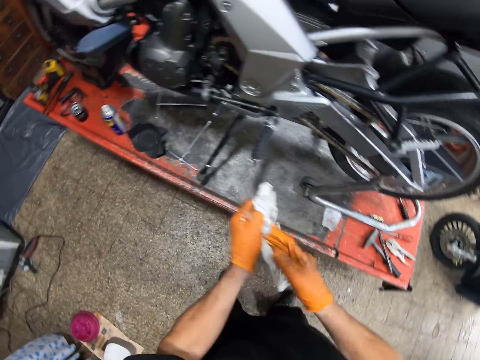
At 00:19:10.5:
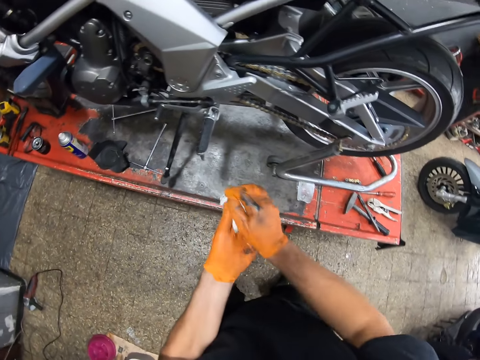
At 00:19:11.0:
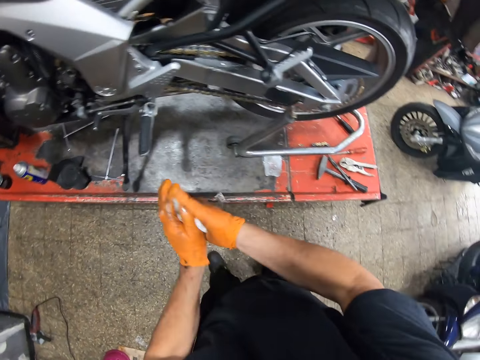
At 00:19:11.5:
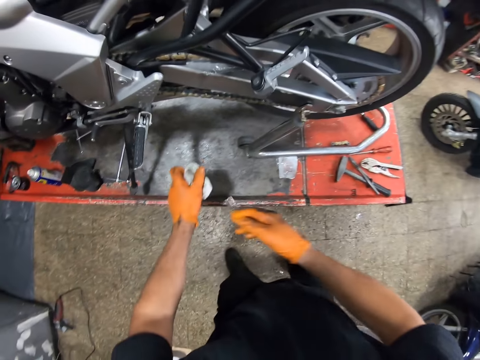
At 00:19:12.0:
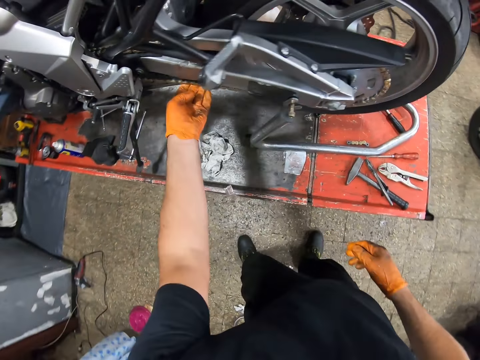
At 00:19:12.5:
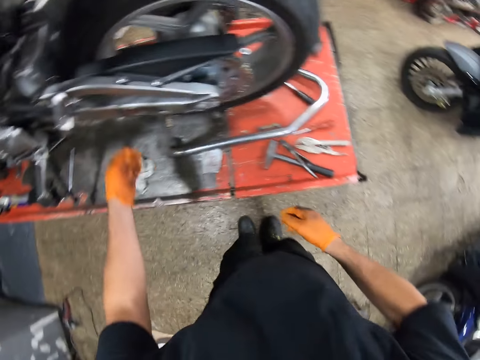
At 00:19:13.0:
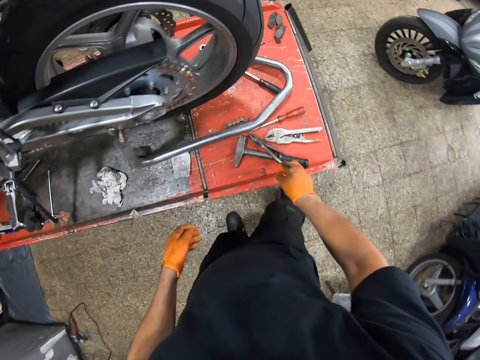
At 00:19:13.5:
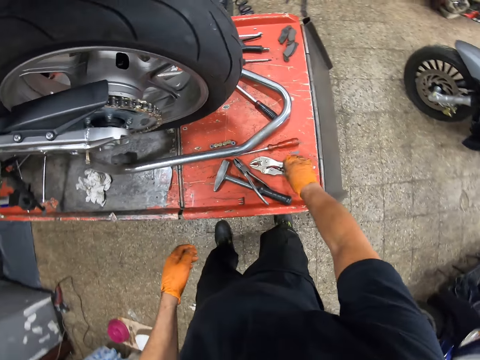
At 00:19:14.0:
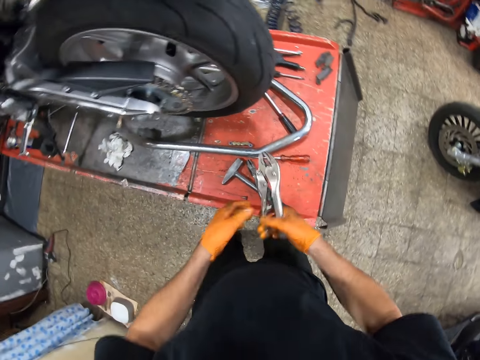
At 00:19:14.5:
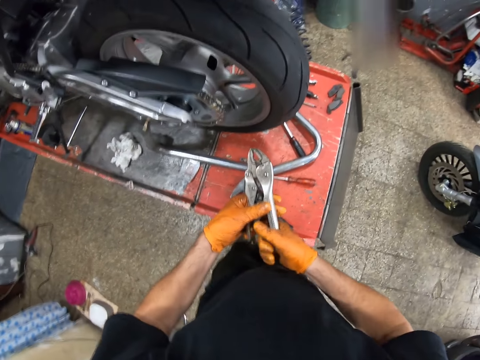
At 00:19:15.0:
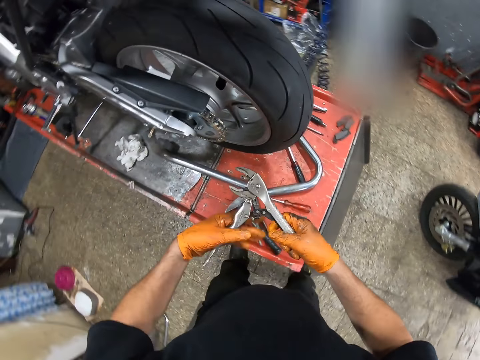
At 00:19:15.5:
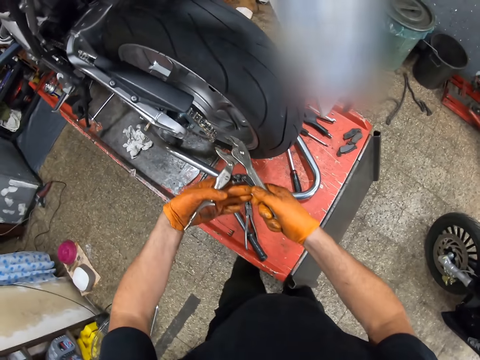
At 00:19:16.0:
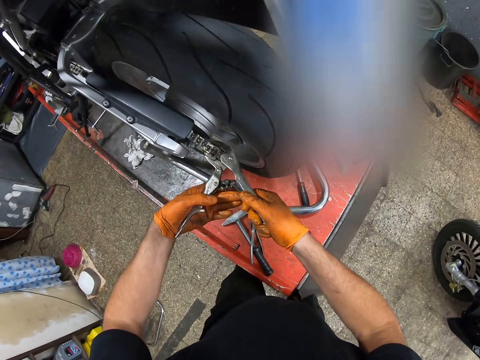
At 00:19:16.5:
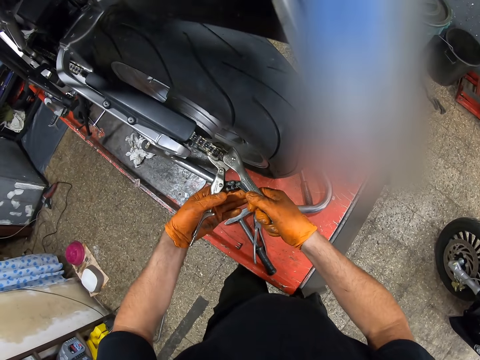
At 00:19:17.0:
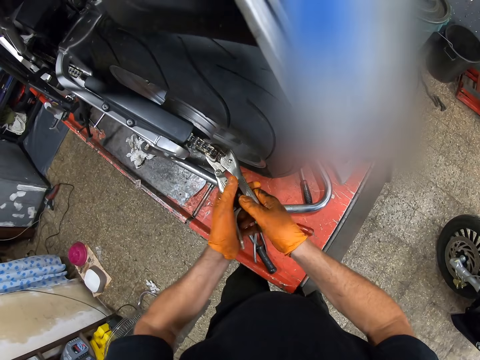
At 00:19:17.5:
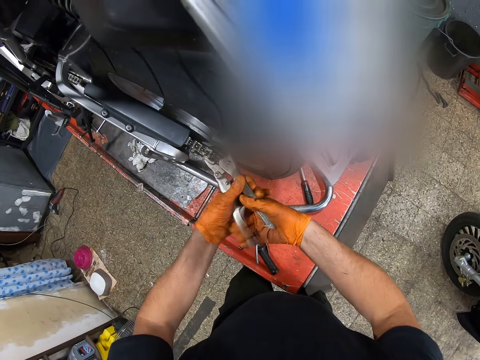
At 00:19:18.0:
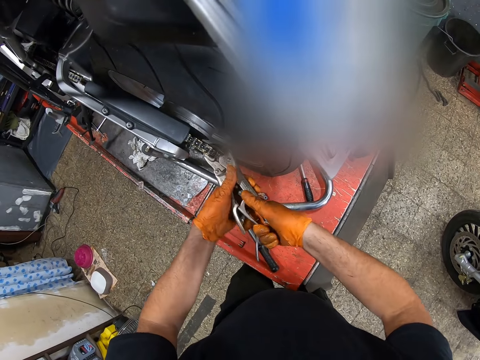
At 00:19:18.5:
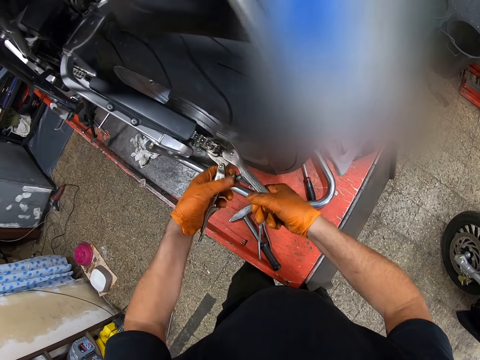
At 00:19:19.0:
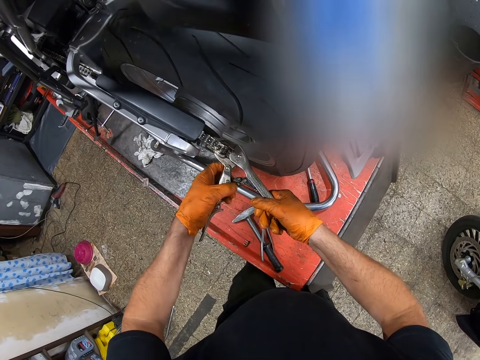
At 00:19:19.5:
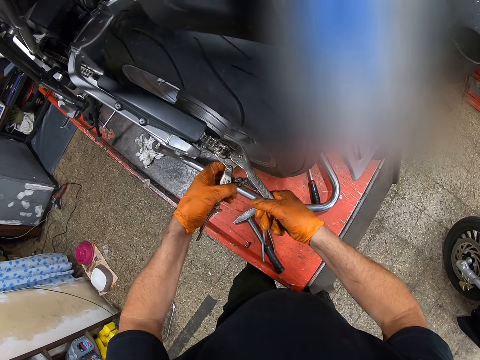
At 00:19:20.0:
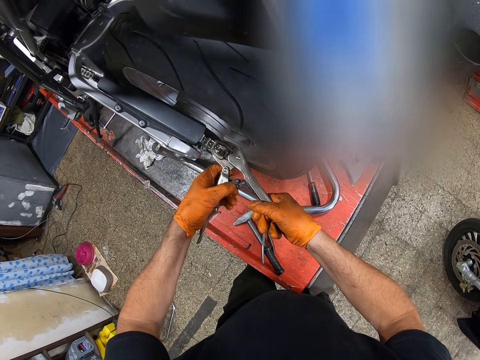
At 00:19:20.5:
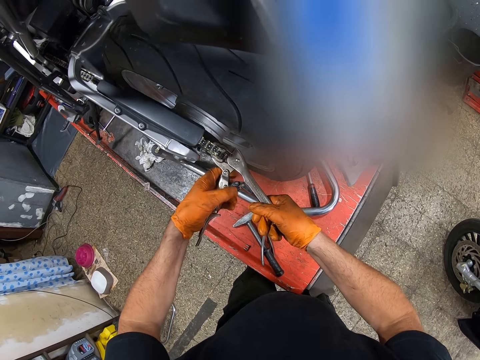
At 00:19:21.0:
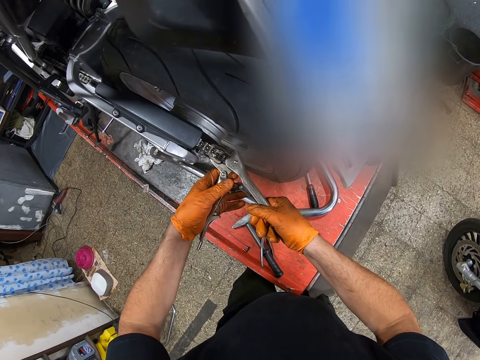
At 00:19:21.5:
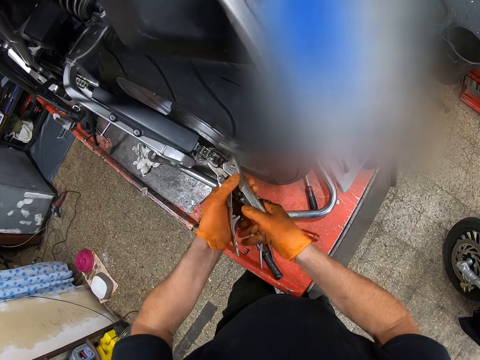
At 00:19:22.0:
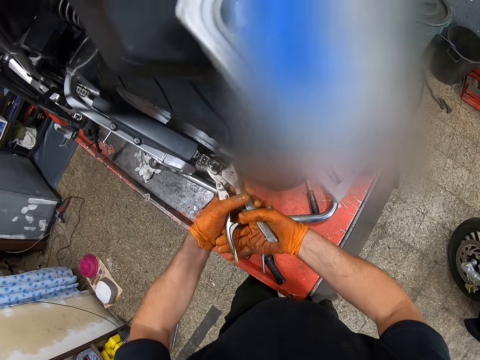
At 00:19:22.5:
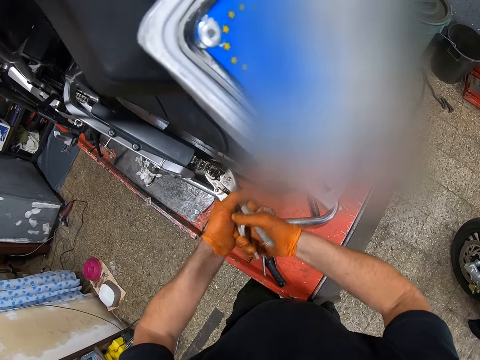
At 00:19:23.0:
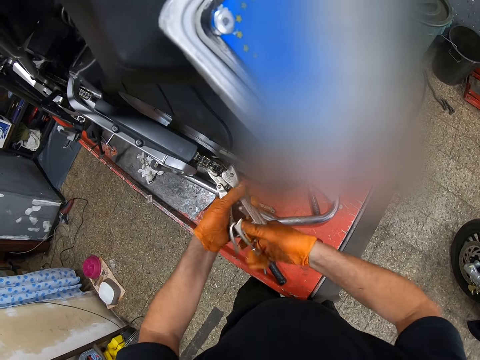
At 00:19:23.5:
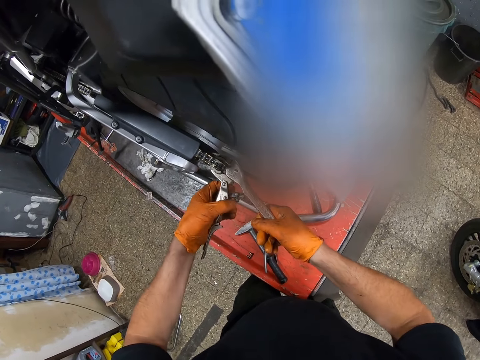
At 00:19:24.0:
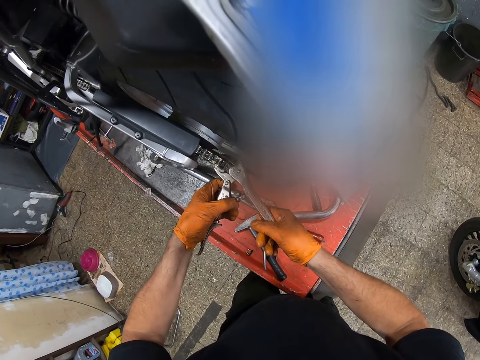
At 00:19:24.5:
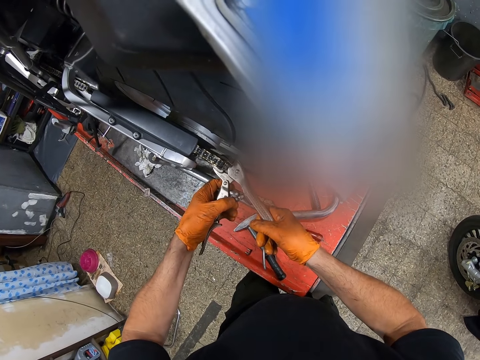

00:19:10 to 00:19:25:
The camera wearer drops the tissue on the workbench with his left gloved hand. He picks up the locking pliers from the workbench with his right gloved hand. He holds the pliers with both gloved hands. He presses the motorcycle chain with the locking pliers. He screws the motorcycle sprocket with the pliers in both gloved hands.

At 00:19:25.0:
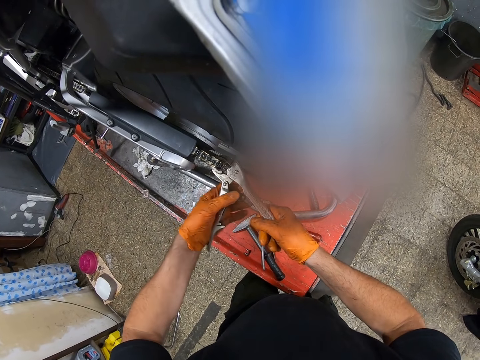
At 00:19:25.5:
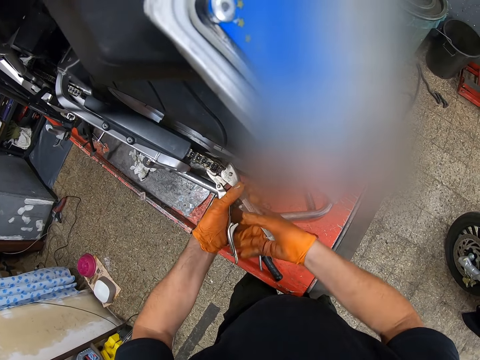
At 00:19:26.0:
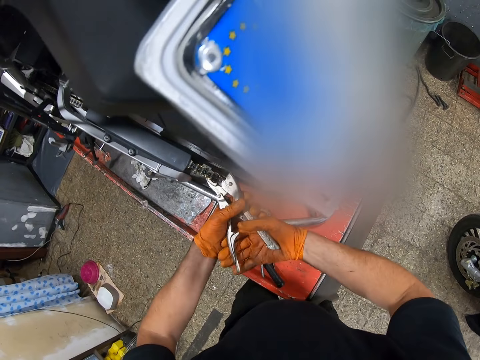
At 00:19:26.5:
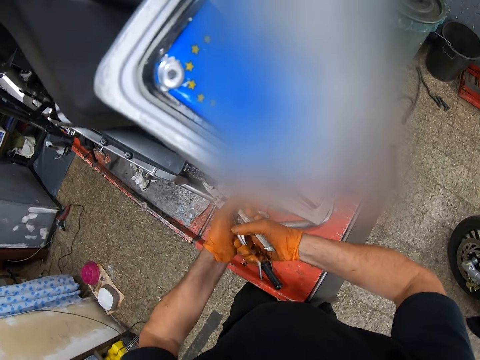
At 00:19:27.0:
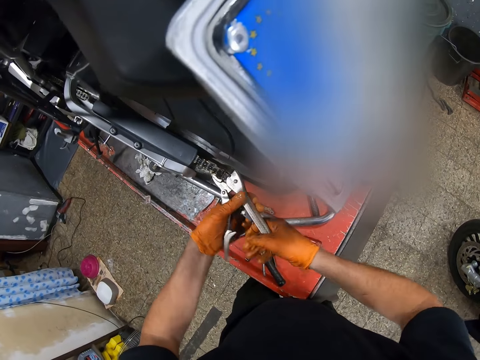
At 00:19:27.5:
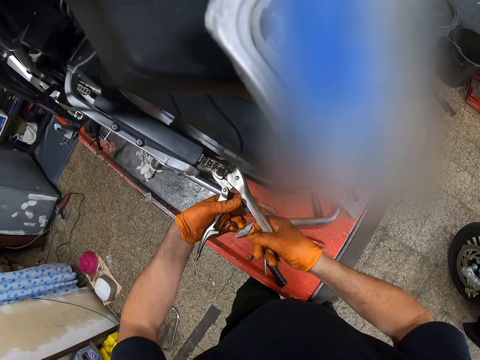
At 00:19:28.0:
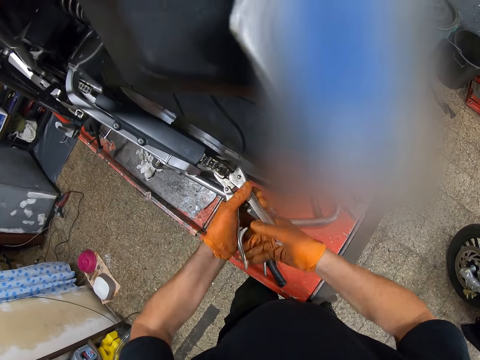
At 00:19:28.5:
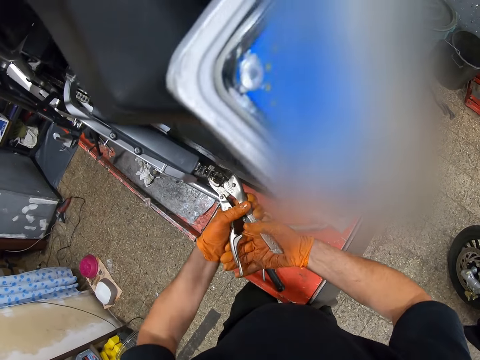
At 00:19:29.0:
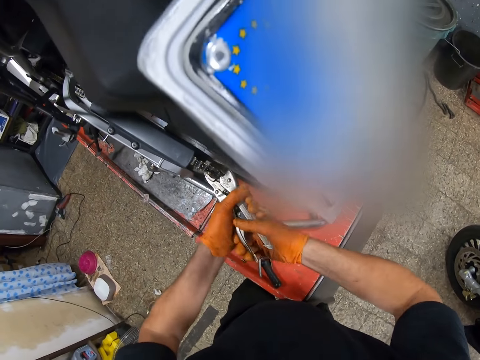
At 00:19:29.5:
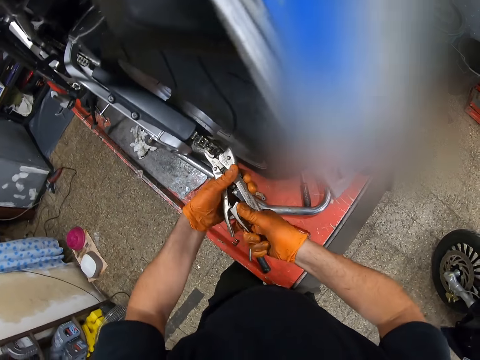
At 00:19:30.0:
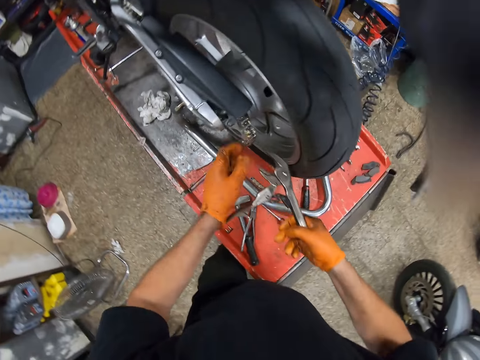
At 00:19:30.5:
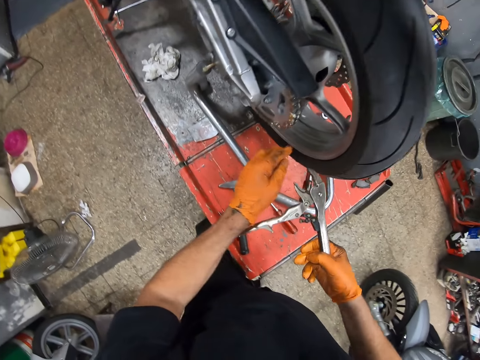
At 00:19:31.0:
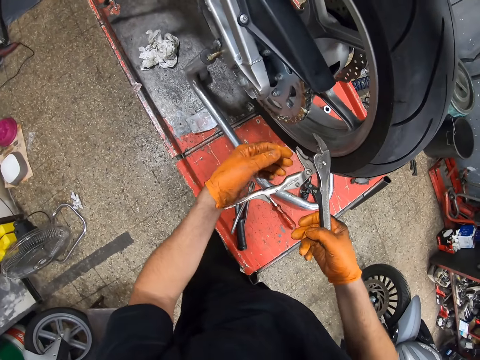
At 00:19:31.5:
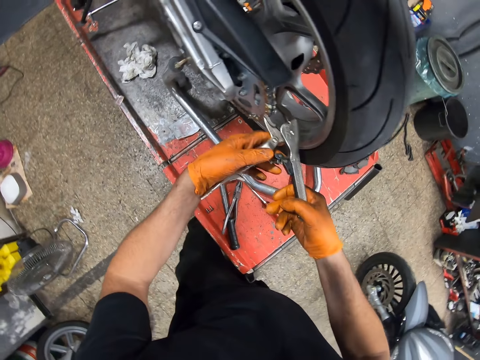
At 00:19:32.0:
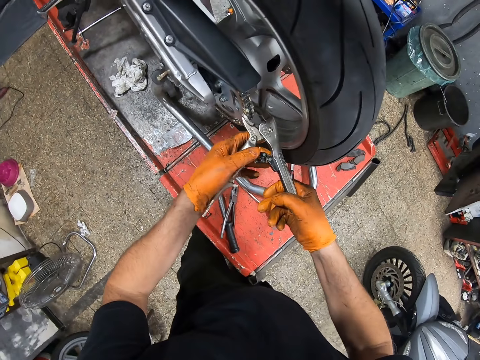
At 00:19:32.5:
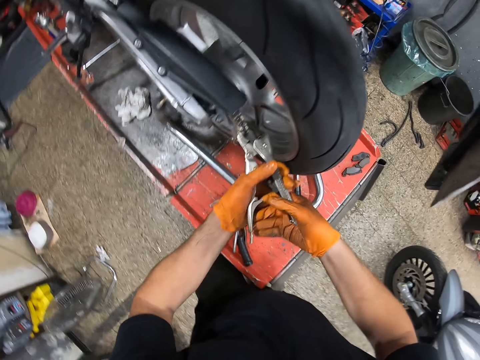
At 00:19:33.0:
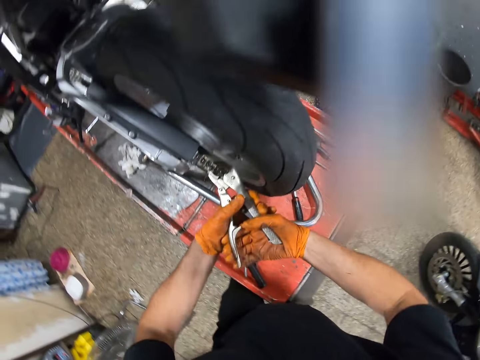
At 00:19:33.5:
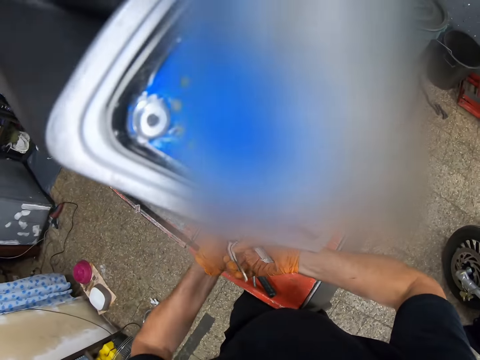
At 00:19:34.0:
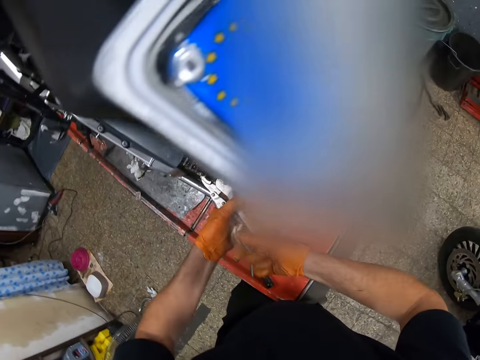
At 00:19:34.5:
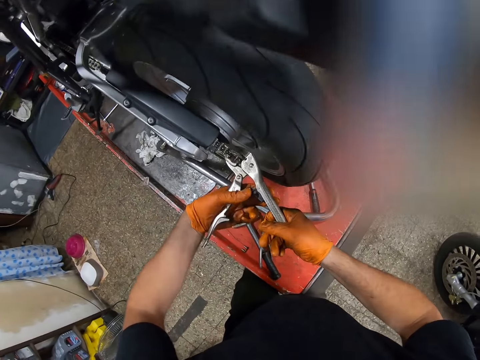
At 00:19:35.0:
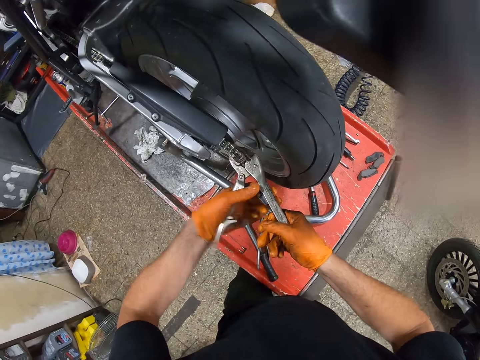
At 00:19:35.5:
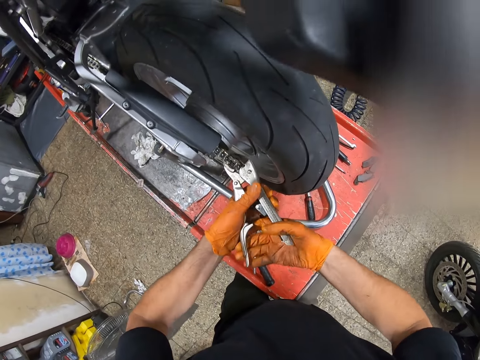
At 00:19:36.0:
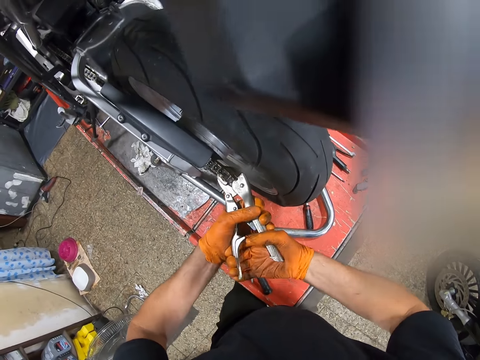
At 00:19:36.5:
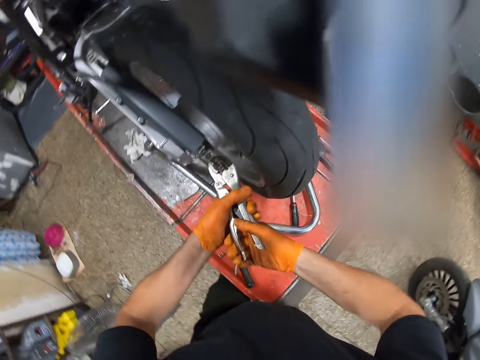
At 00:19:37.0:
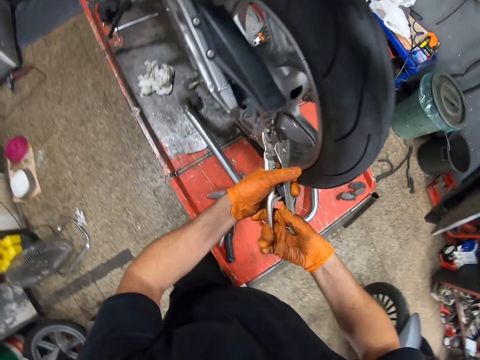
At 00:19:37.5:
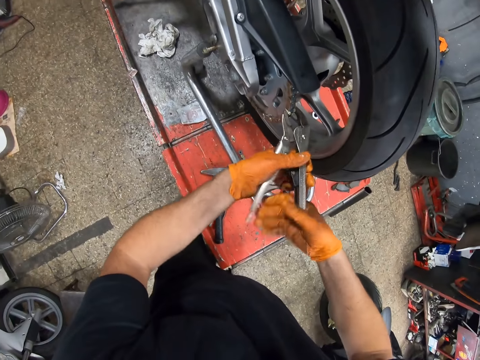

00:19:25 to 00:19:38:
The camera wearer touches the motorcycle sprocket or chain with his left gloved hand. He holds the pliers with both gloved hands. He screws the motorcycle sprocket with the pliers in both gloved hands. He presses the motorcycle chain with the locking pliers.
